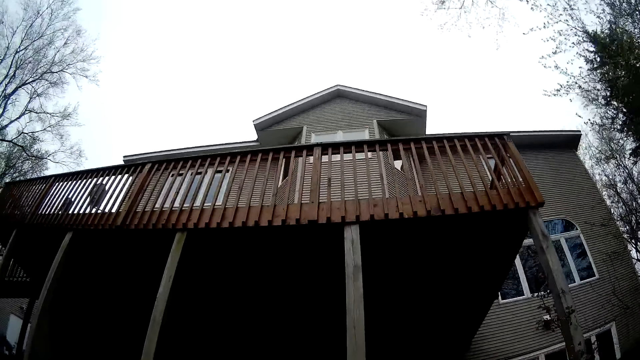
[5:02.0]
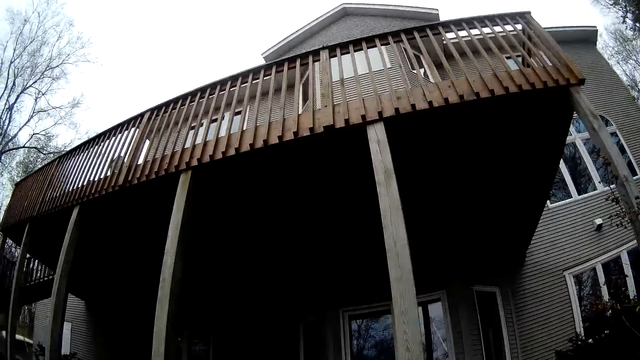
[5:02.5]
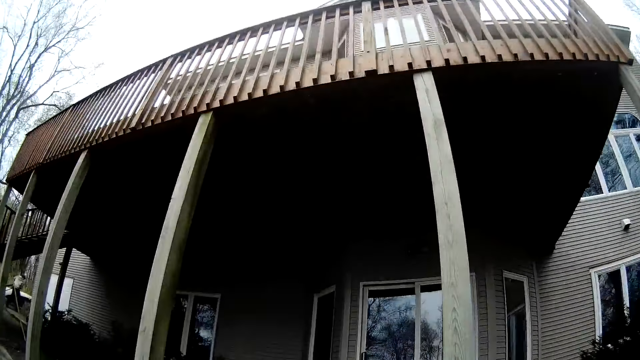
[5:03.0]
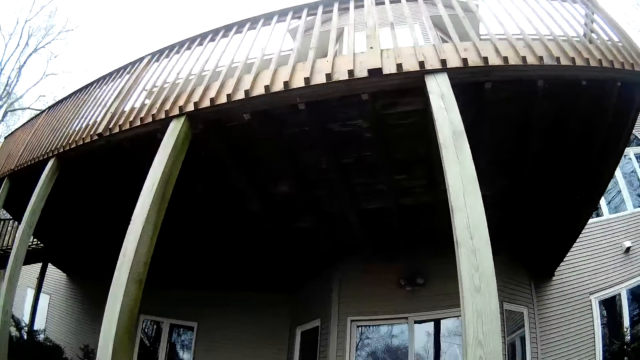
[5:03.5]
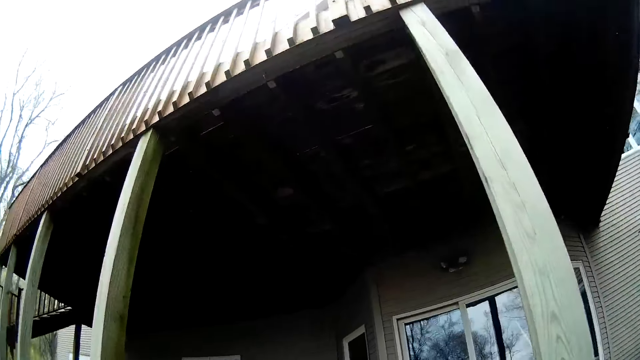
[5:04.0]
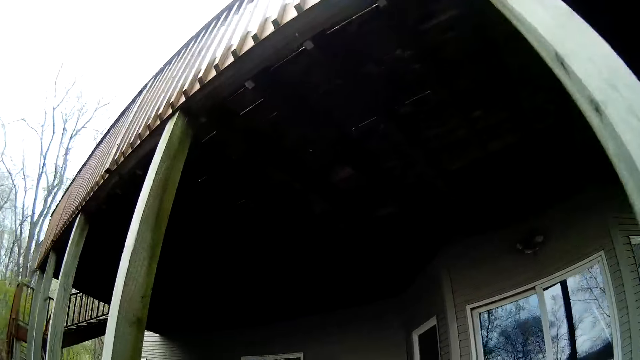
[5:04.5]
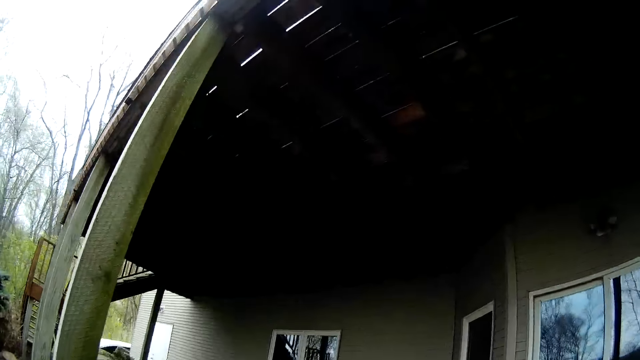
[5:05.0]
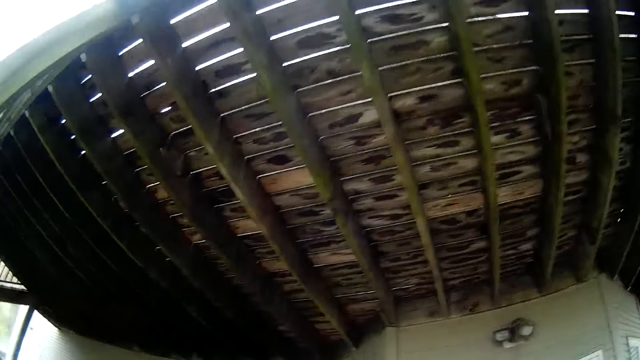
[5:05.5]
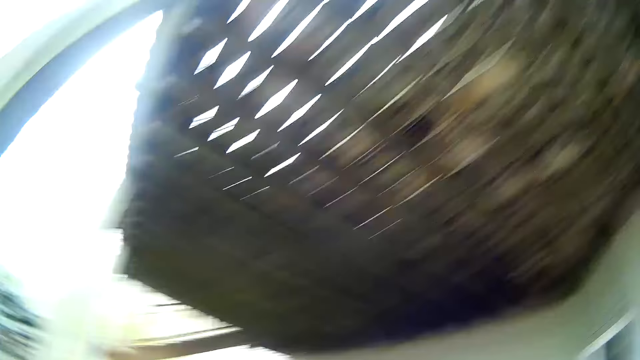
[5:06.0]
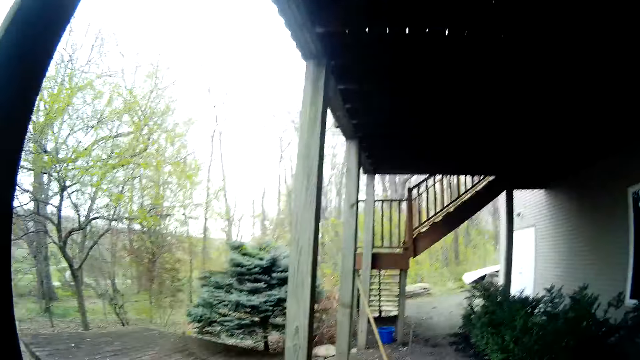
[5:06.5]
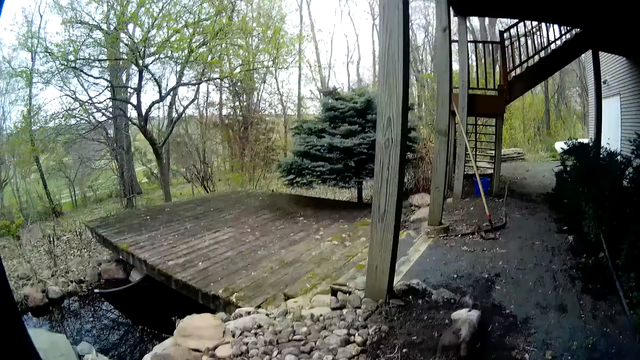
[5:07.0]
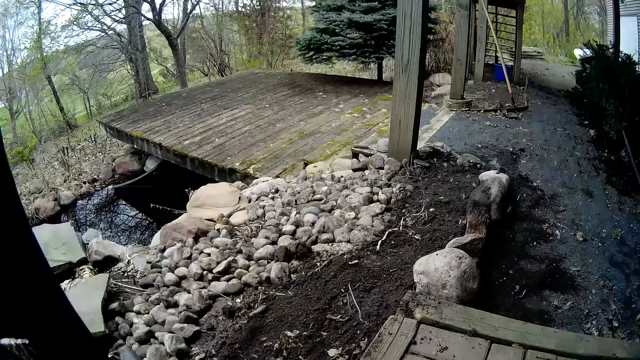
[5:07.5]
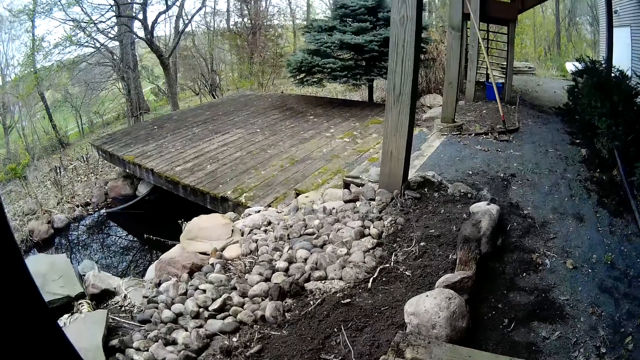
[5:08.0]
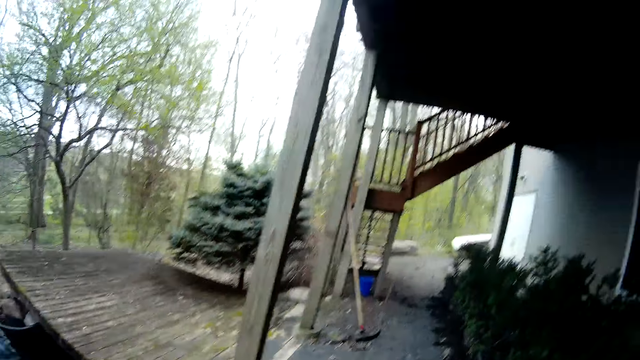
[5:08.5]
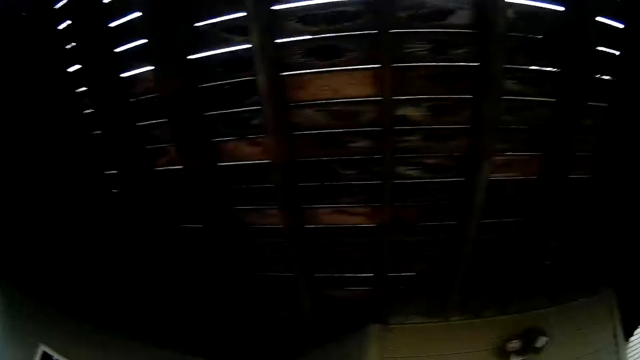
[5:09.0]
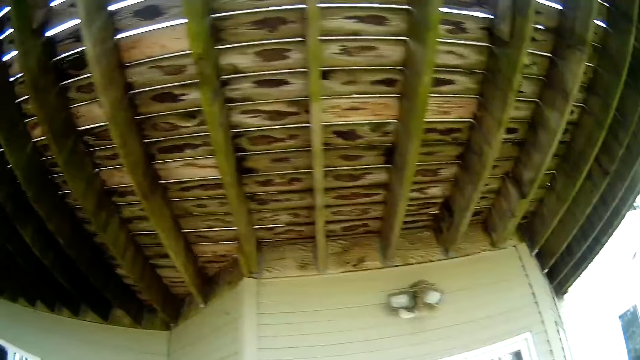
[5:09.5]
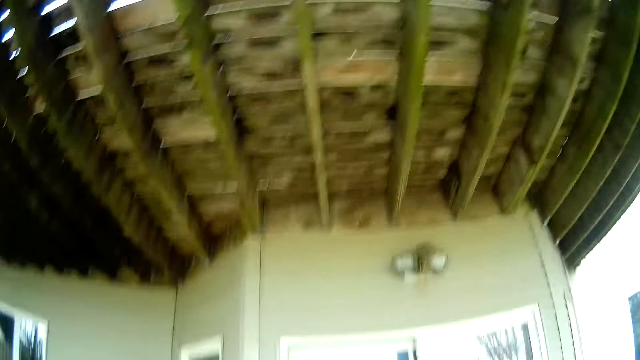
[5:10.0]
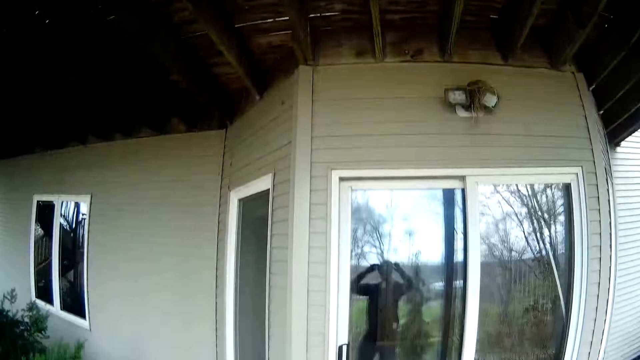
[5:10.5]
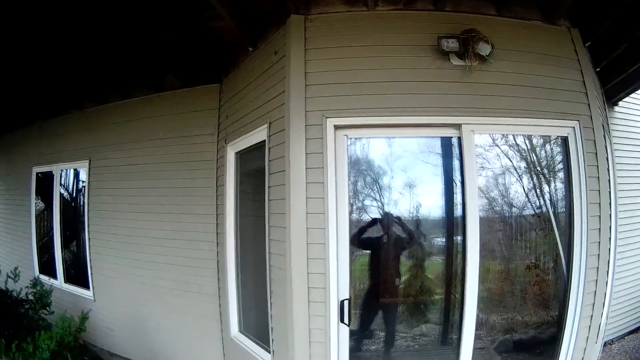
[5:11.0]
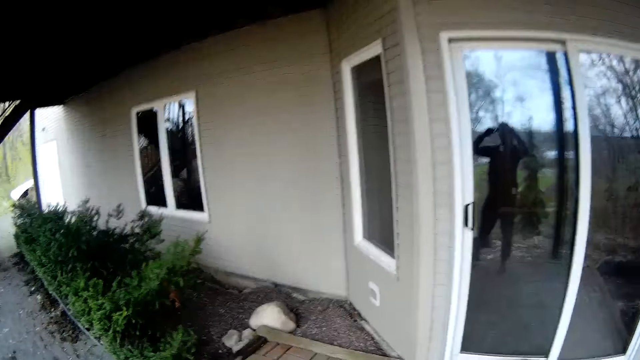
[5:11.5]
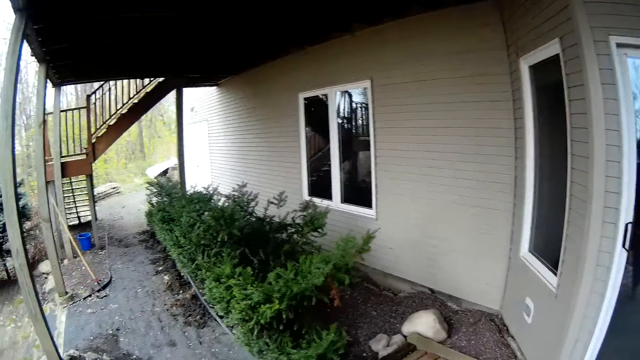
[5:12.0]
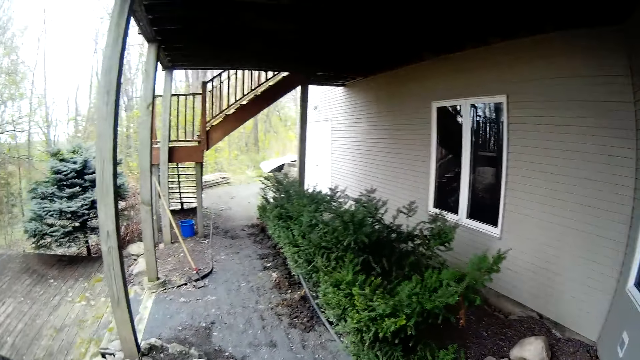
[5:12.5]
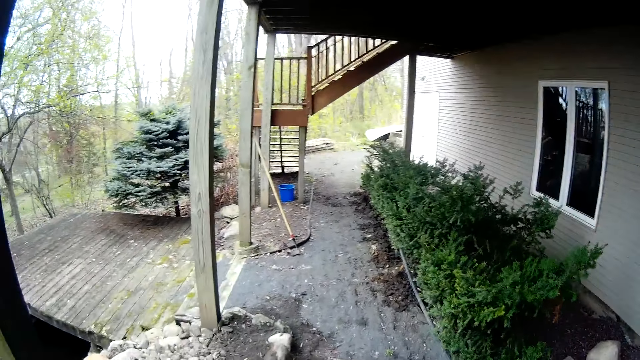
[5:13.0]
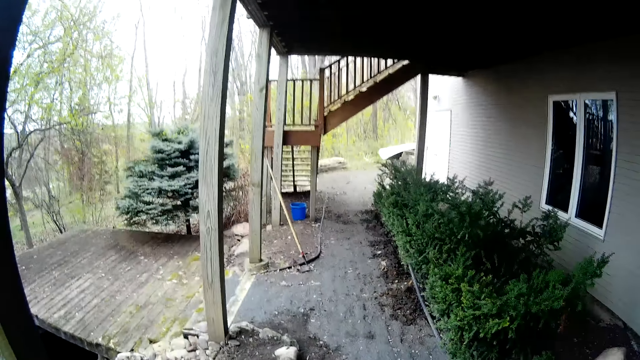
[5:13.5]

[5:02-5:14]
The camera wearer walks towards the apartment.

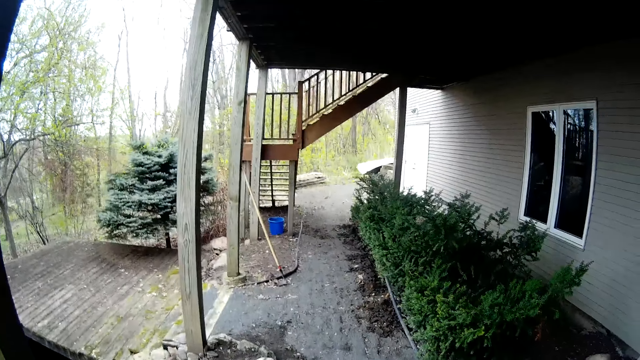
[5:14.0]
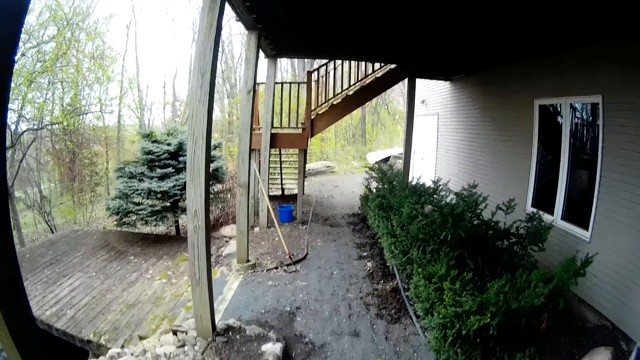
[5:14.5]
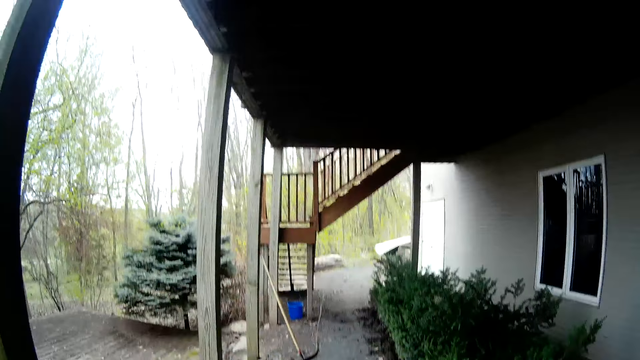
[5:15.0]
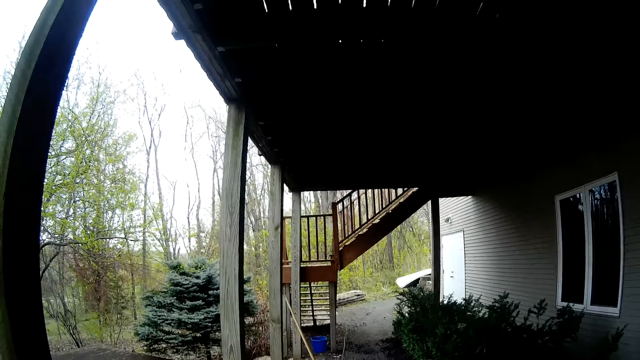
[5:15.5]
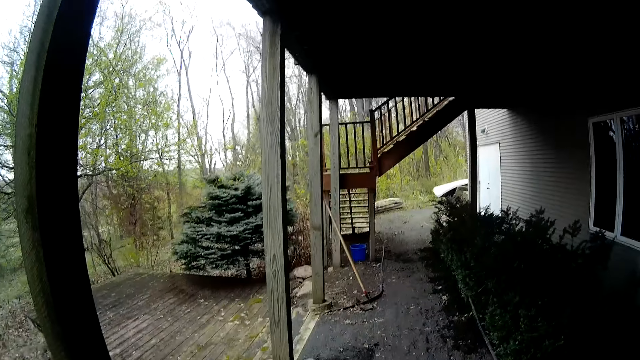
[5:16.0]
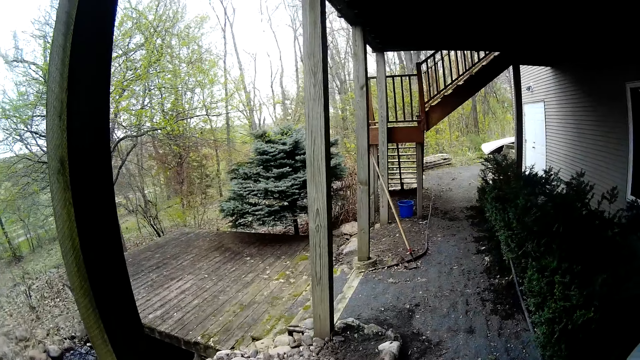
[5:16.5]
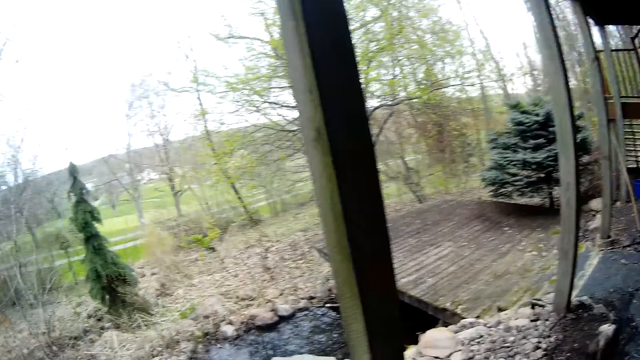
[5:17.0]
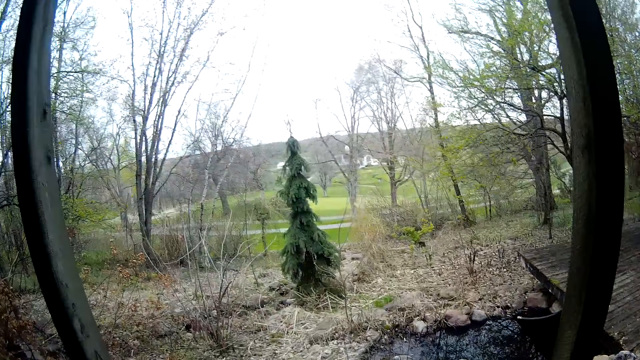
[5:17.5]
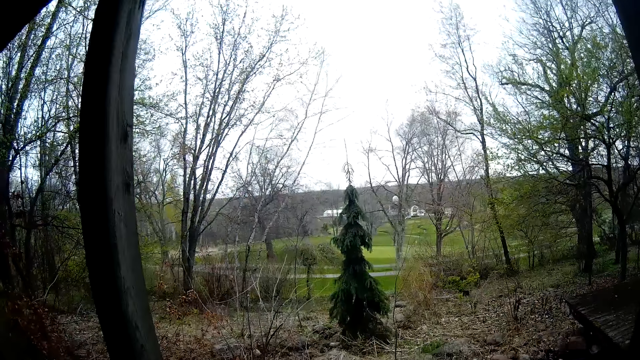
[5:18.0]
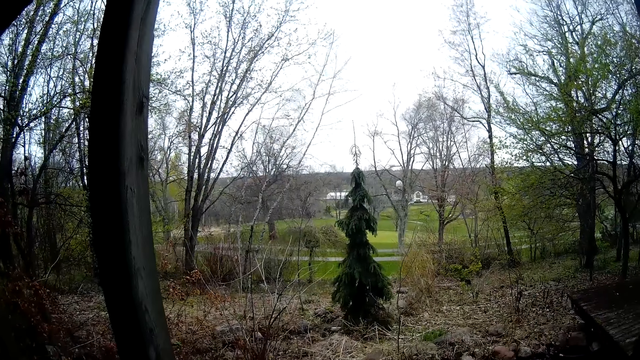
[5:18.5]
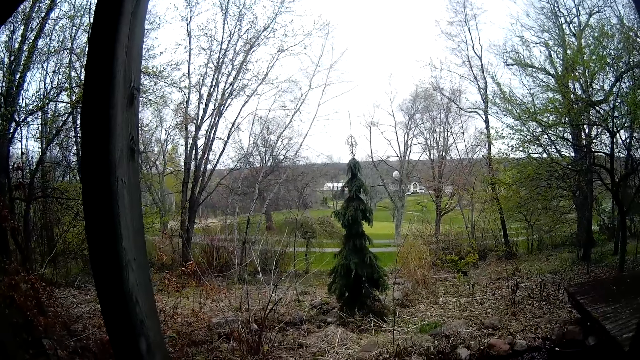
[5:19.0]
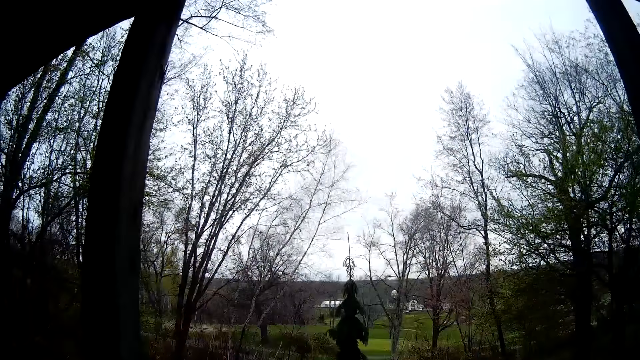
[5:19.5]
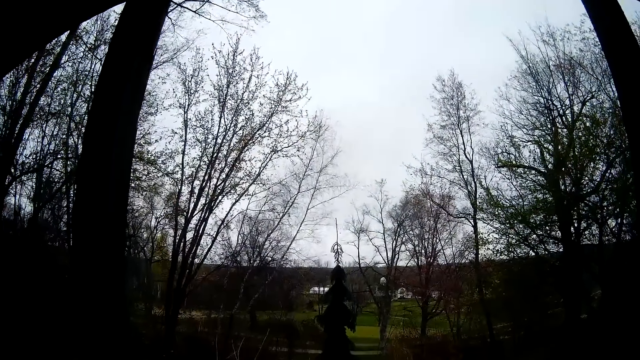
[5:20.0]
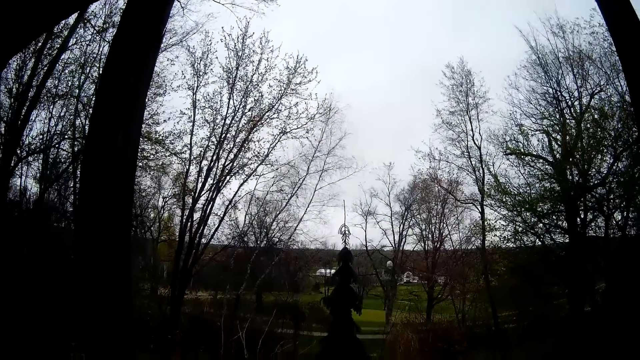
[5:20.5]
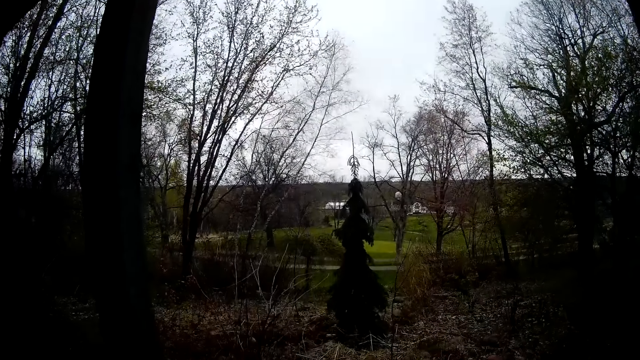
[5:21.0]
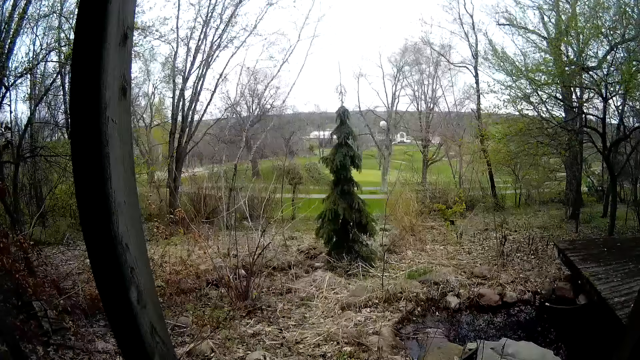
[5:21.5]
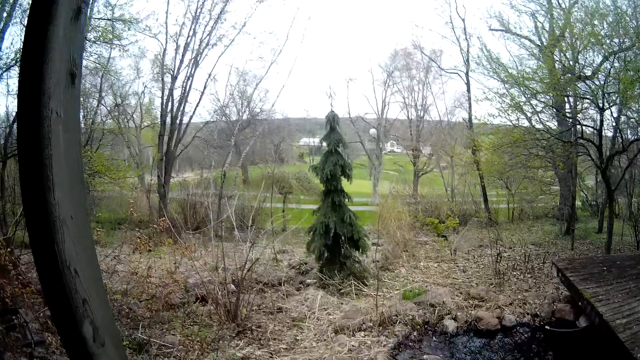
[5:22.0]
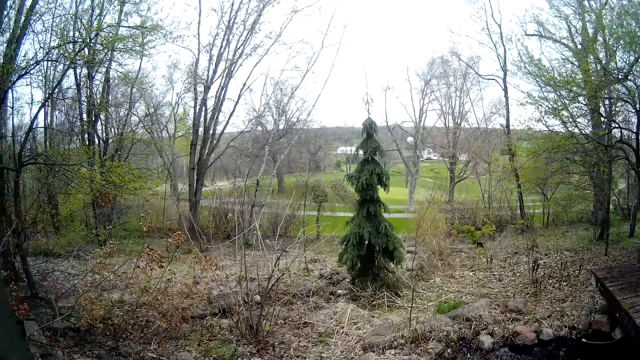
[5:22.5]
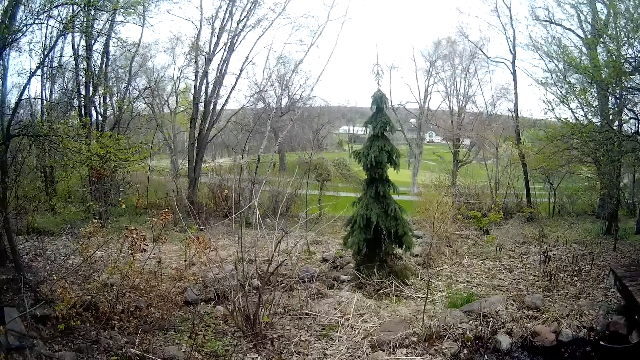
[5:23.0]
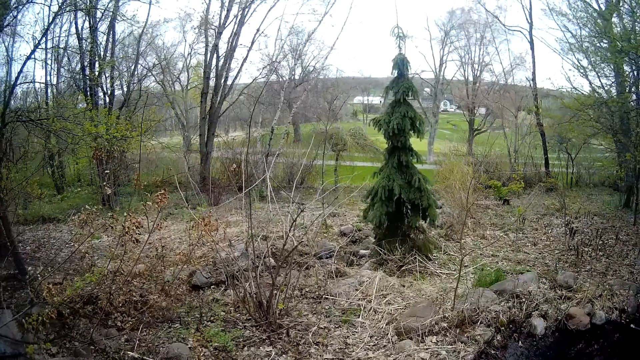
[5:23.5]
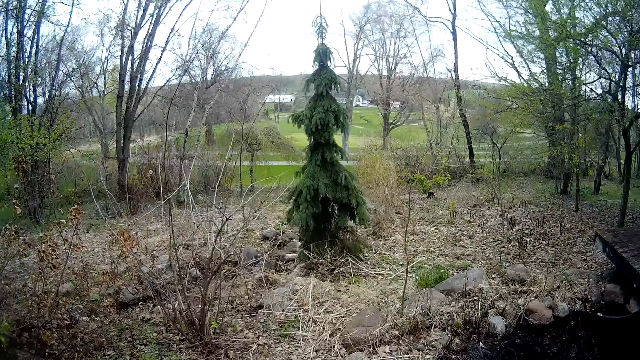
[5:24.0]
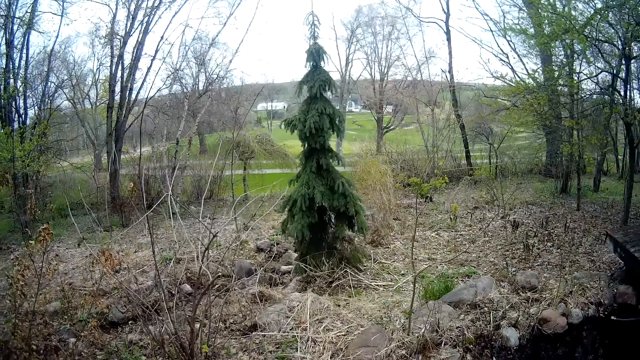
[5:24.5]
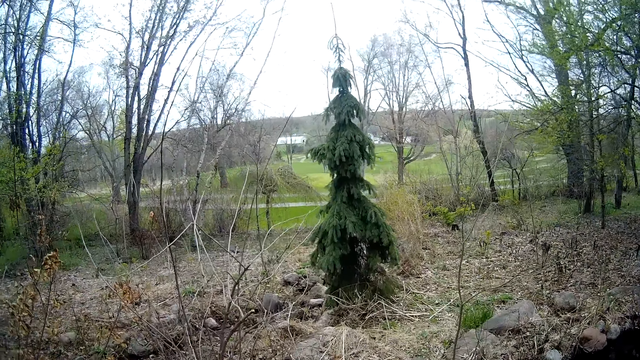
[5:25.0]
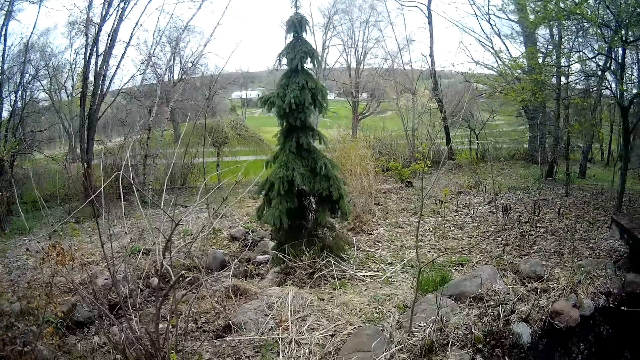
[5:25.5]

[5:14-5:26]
The camera wearer walks to the garden.
